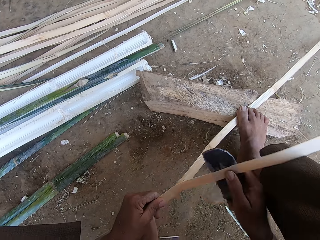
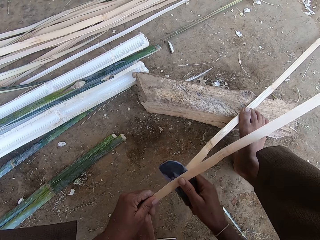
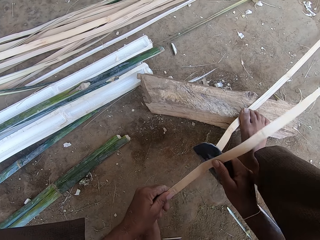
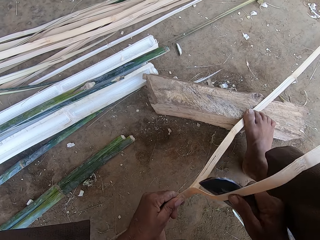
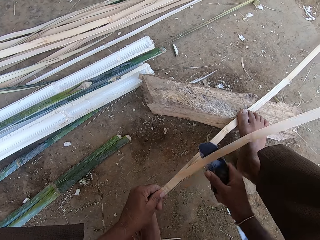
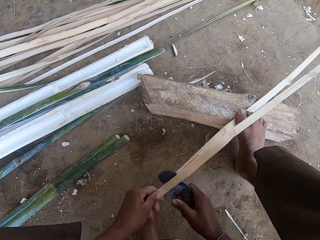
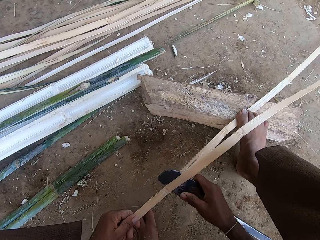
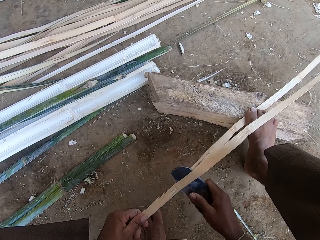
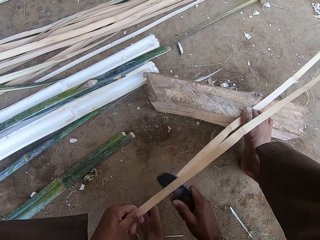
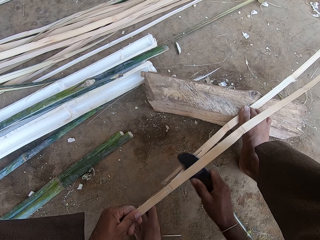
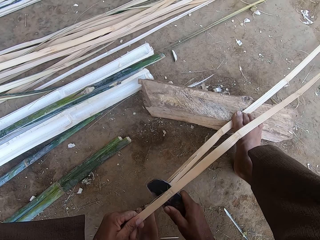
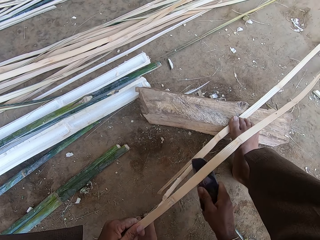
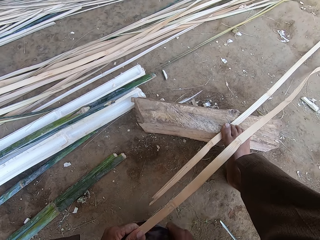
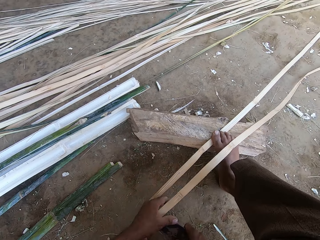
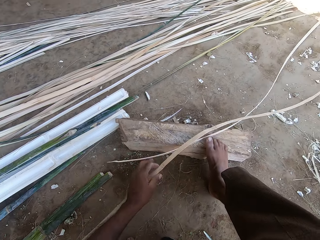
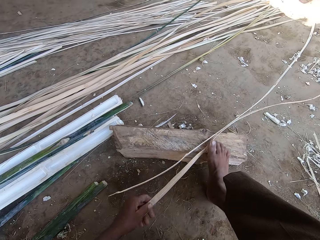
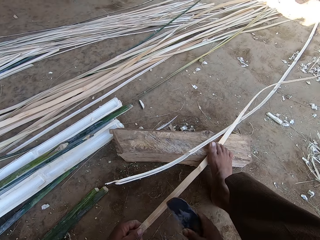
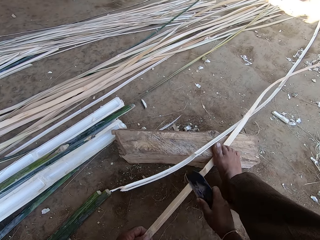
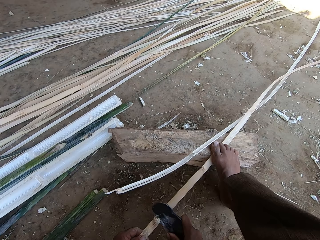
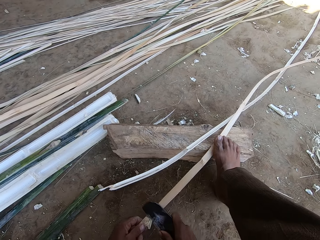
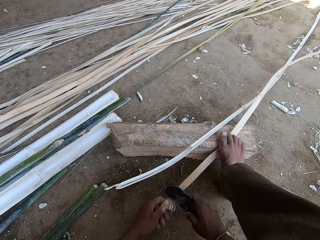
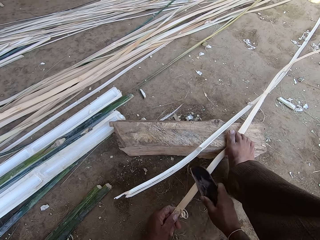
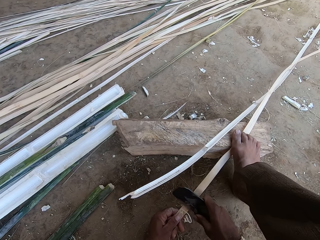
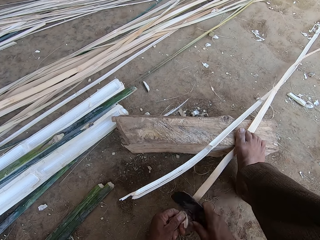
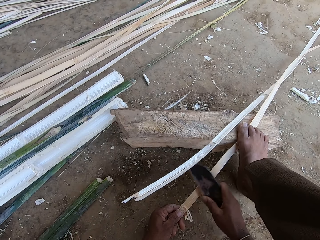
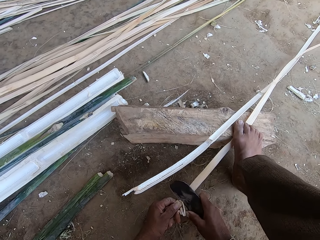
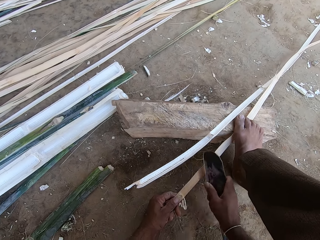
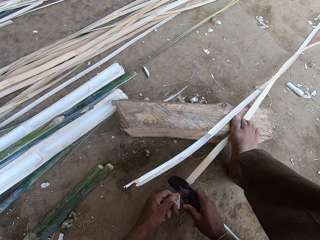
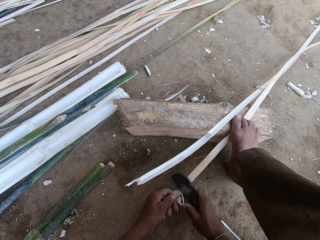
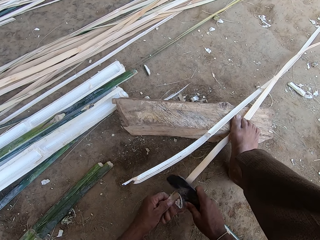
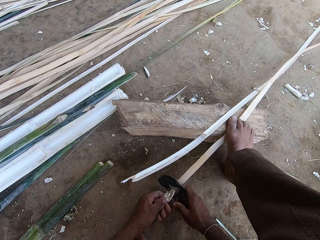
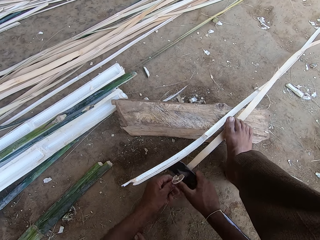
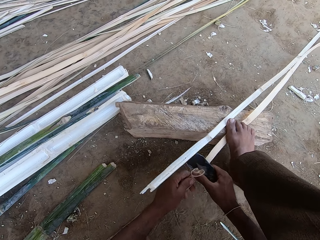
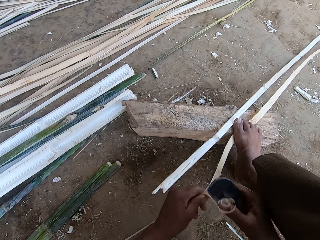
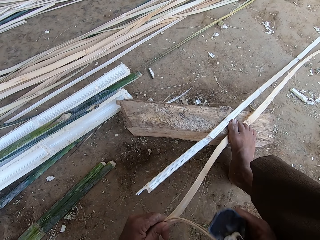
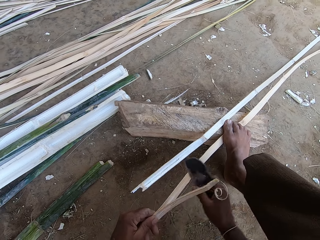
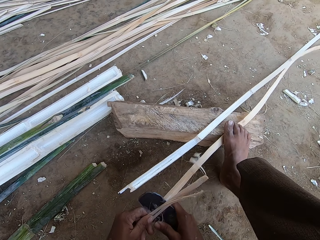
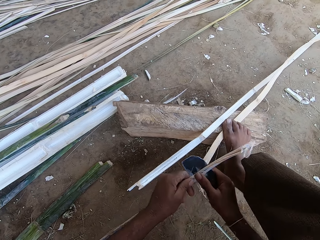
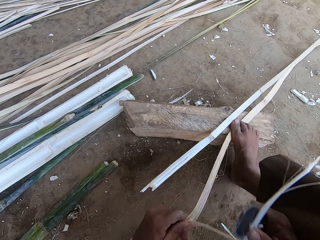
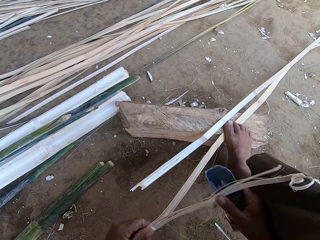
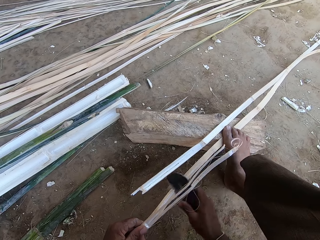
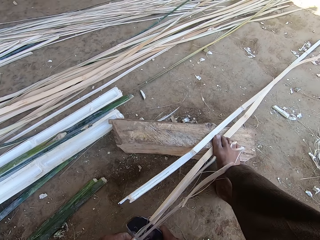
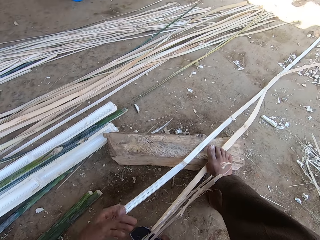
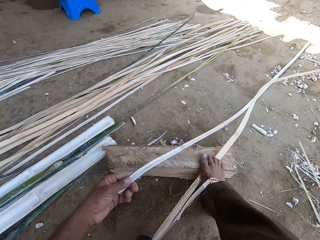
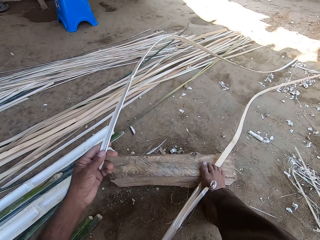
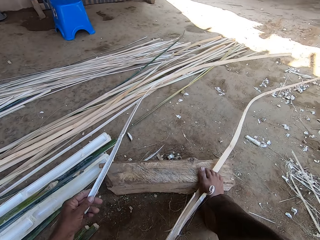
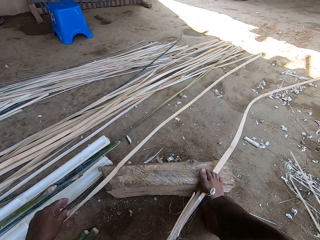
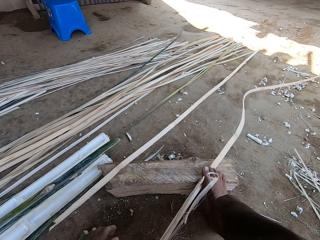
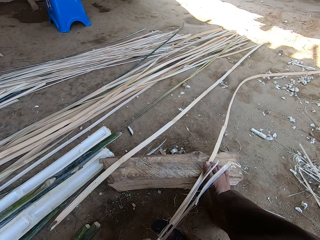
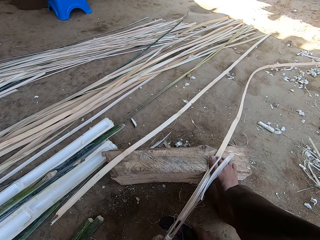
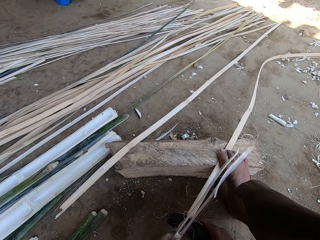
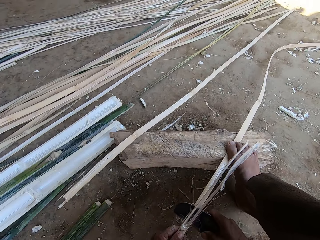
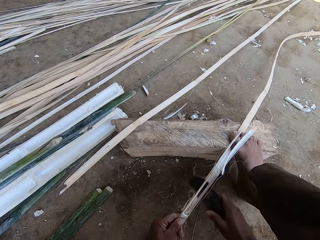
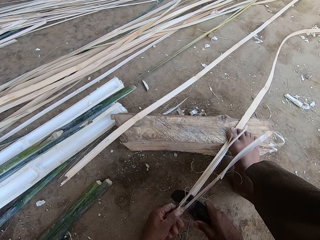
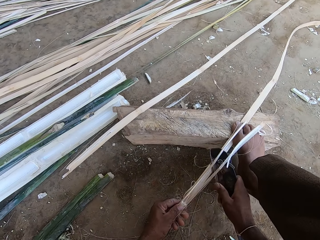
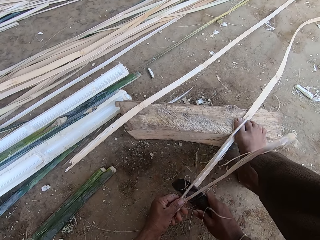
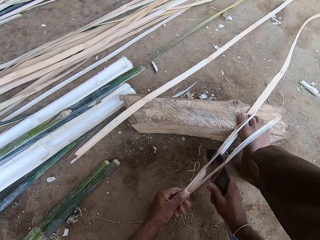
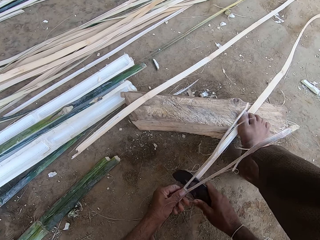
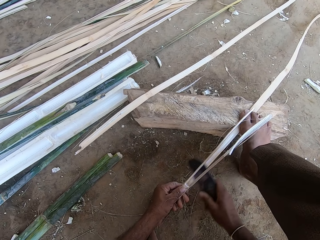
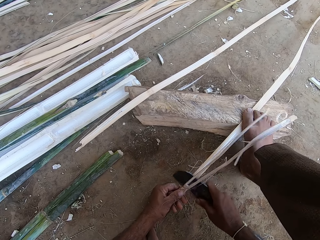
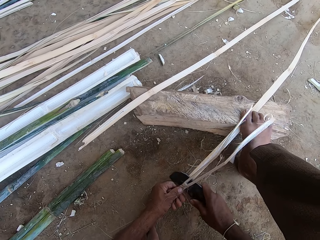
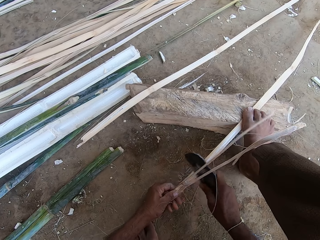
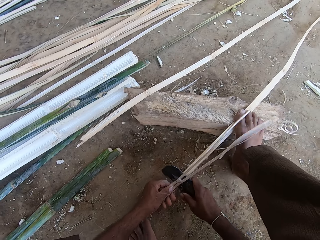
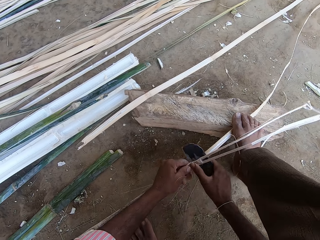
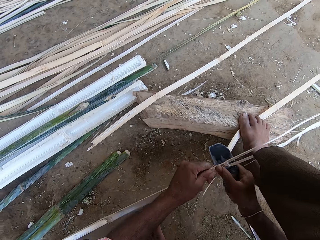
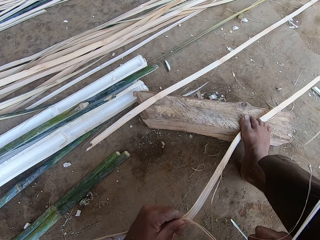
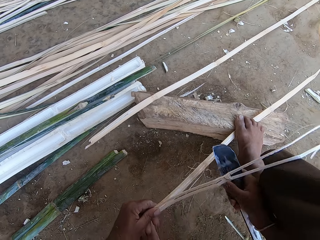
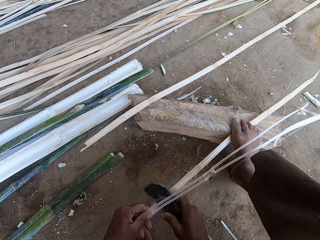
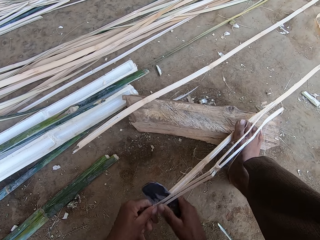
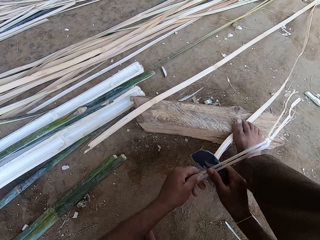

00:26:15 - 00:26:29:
The camera wearer moves the piece of wood on the log and puts his leg on the bamboo. He splits the piece of wood using the scraper. He moves the piece of wood on the log and splits the piece of wood using the scraper.

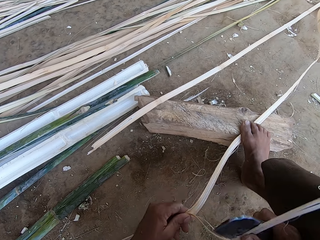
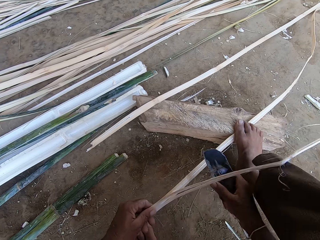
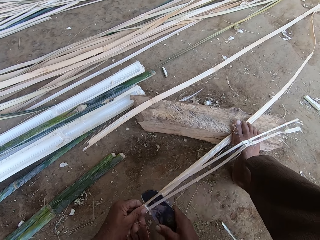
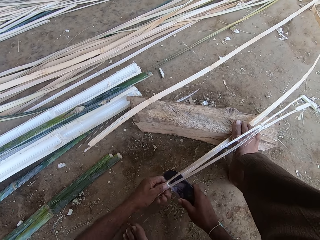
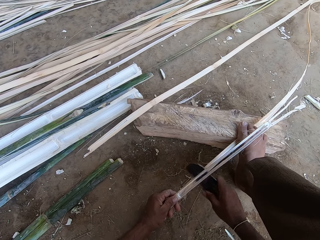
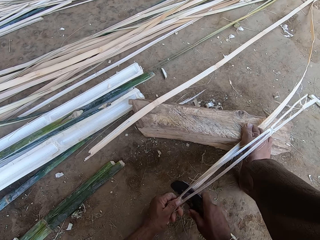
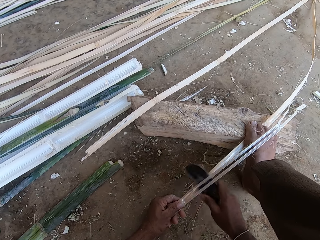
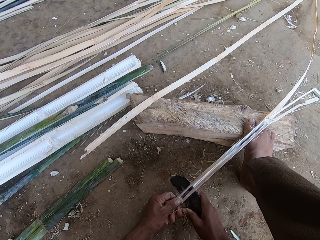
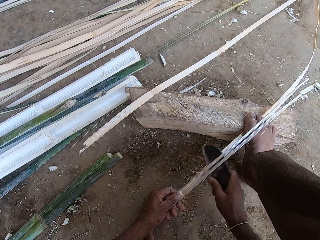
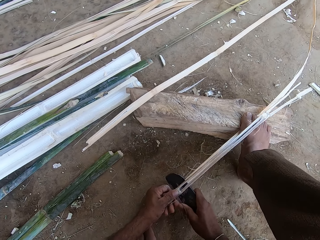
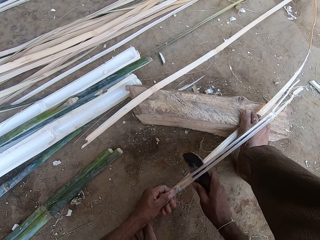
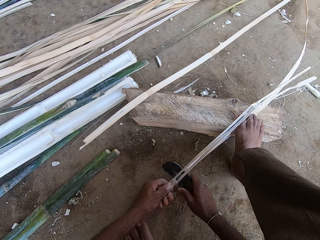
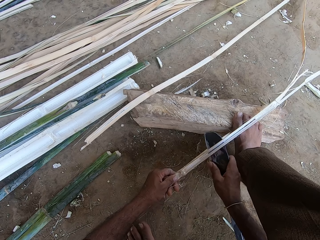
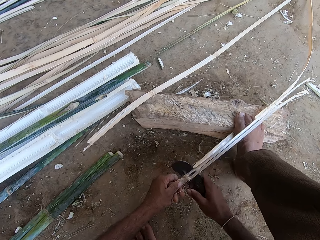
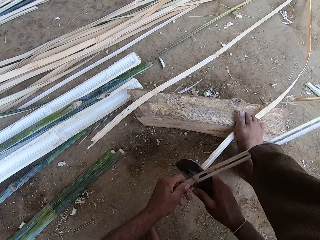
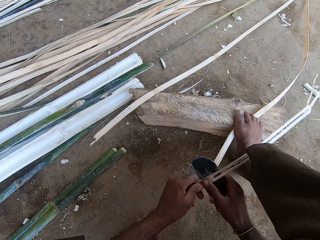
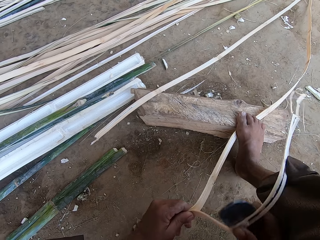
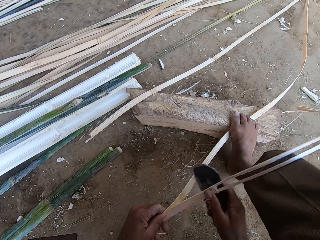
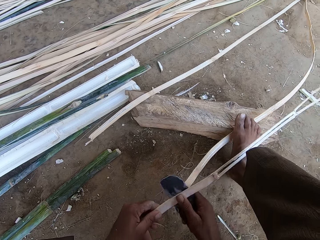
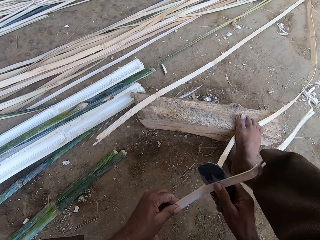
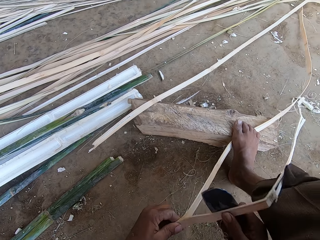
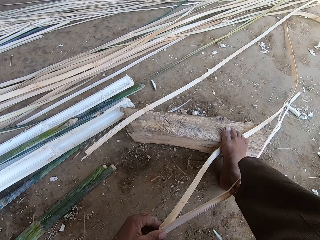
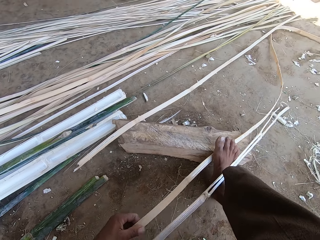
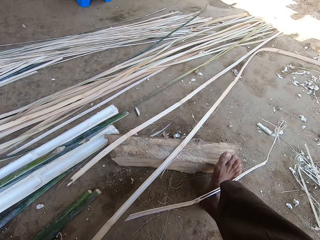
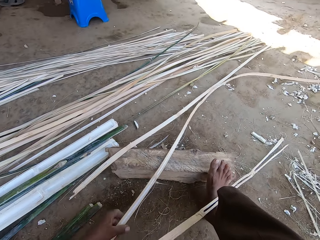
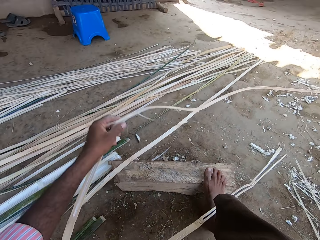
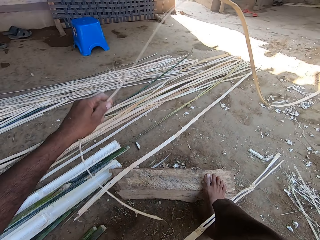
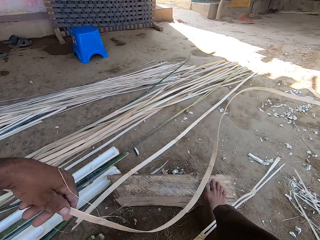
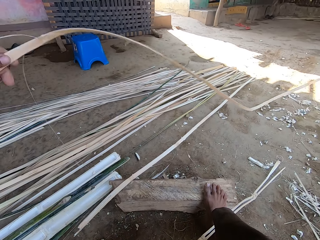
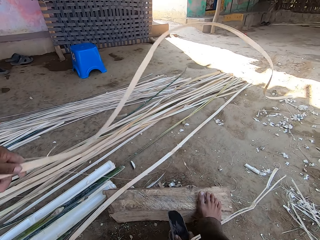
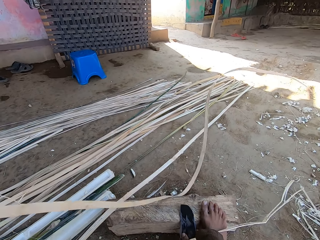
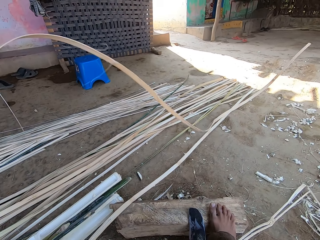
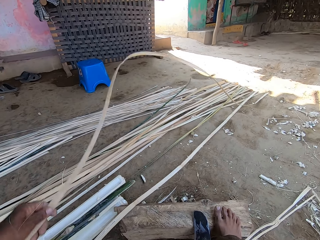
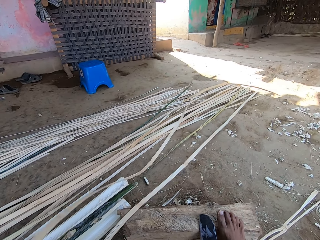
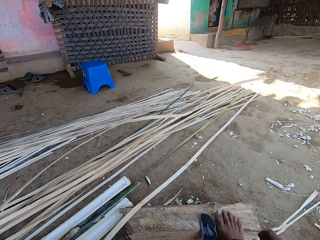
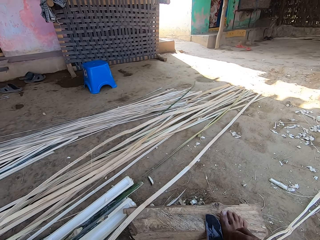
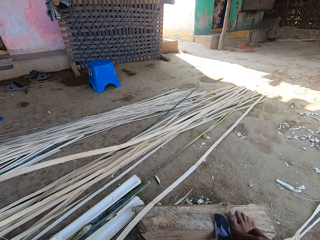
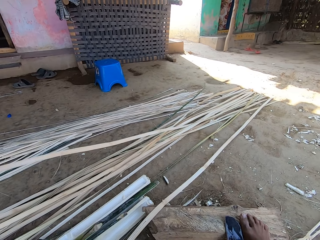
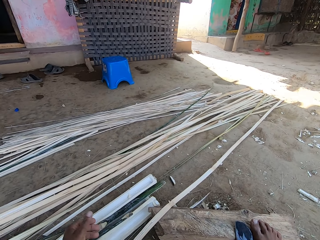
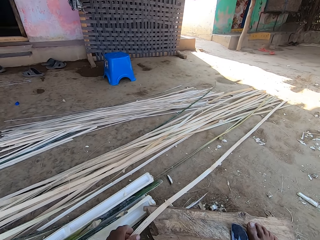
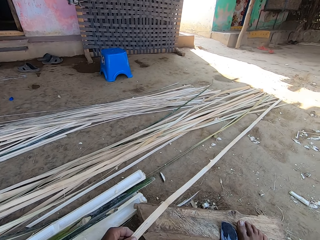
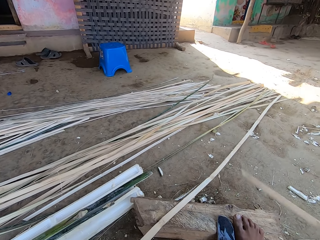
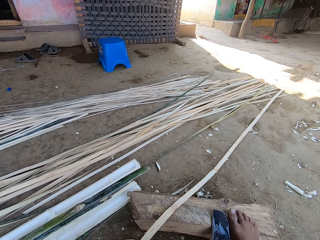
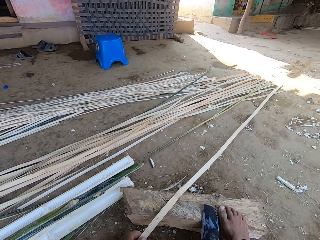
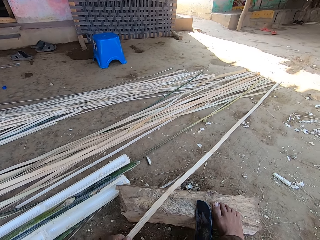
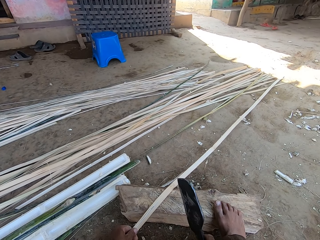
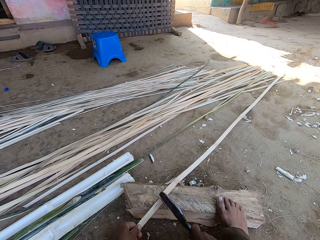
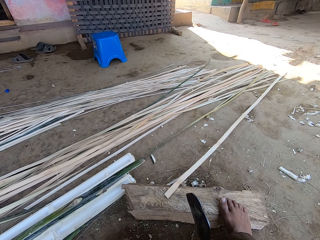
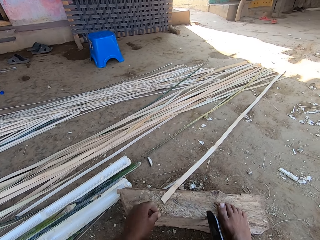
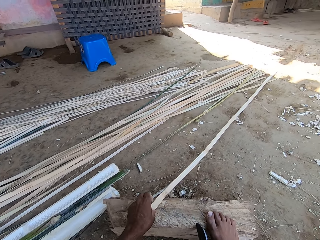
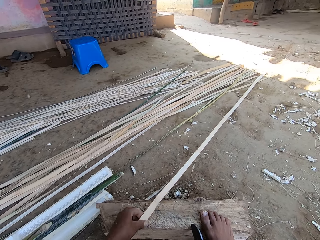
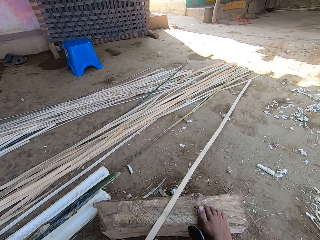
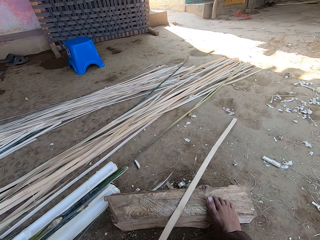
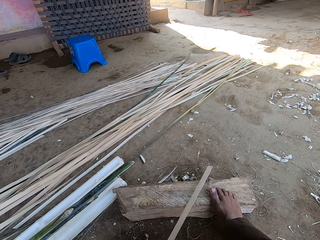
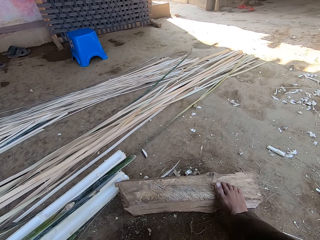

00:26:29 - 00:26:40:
The camera wearer lifts his leg. He shakes the bamboo or pieces of wood. He puts his leg on the piece of wood and shakes the bamboo again. He puts the knife on the wood. He puts pieces of wood on top of others on the ground. He picks up the bamboo. He moves the piece of wood on the log. He picks up the knife. He cuts the piece of wood using the scraper. He picks the piece of wood from the log.
